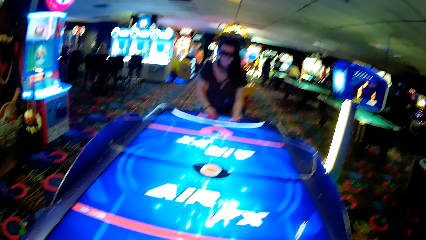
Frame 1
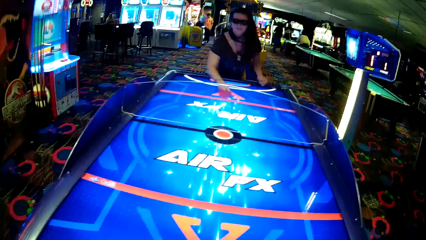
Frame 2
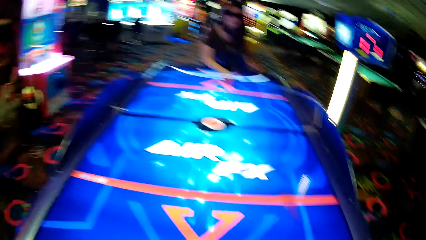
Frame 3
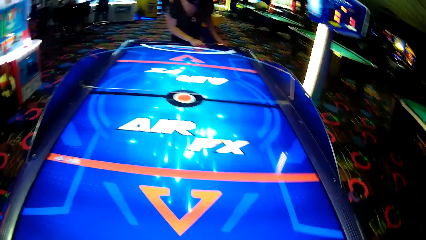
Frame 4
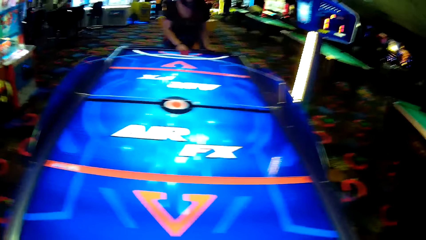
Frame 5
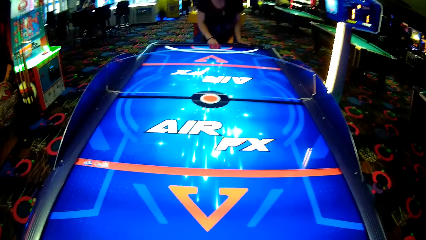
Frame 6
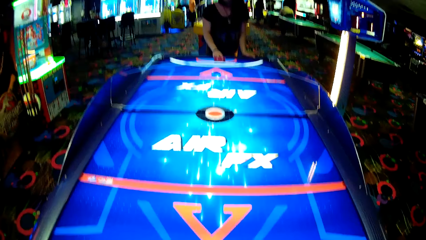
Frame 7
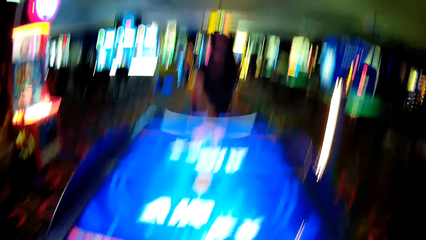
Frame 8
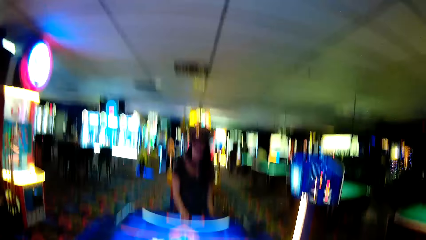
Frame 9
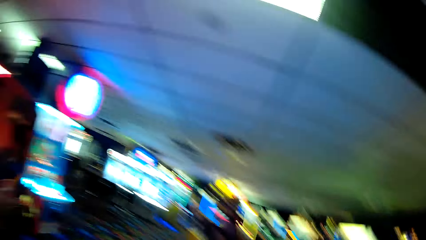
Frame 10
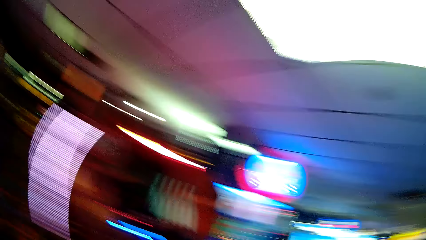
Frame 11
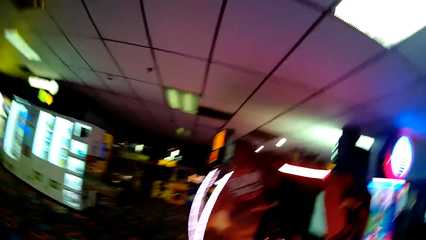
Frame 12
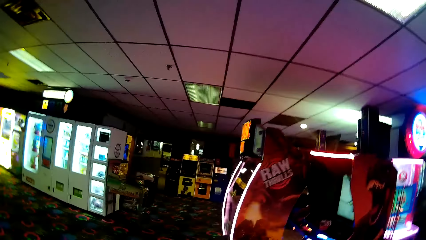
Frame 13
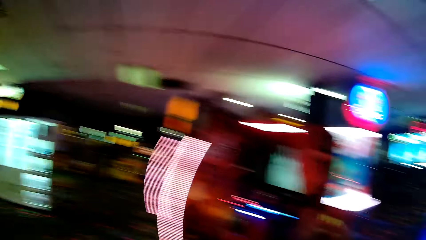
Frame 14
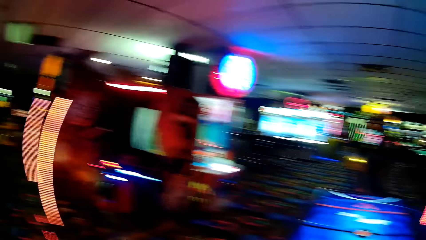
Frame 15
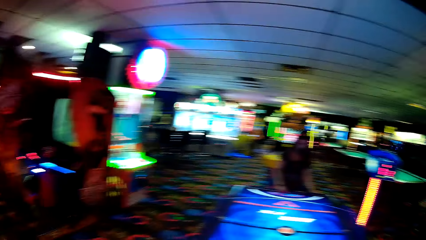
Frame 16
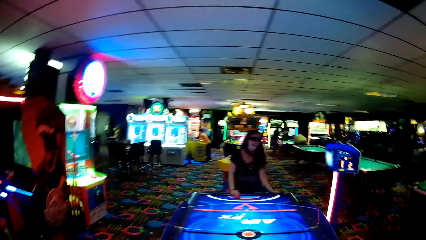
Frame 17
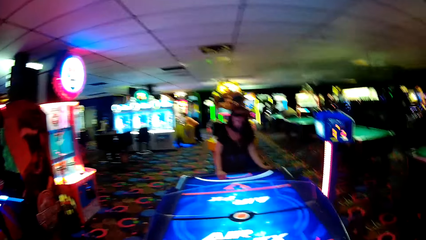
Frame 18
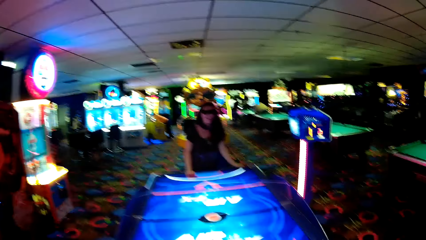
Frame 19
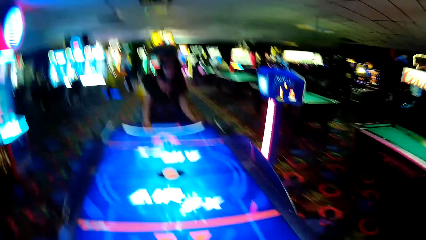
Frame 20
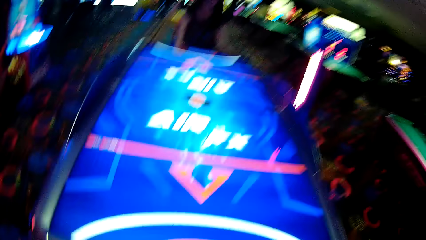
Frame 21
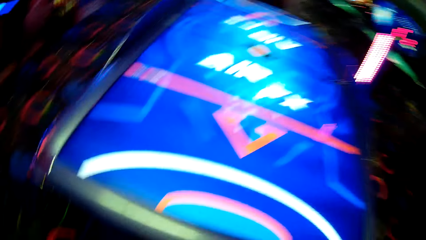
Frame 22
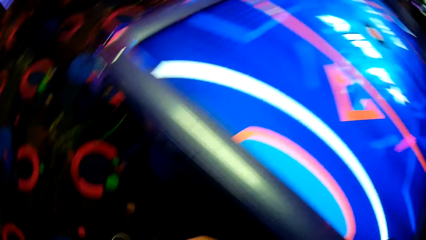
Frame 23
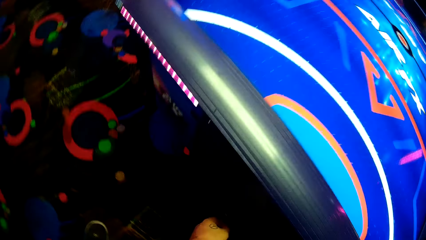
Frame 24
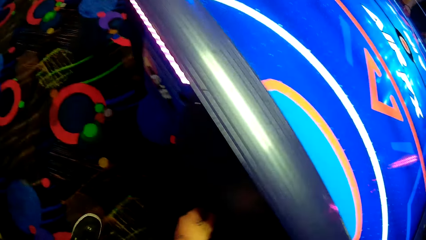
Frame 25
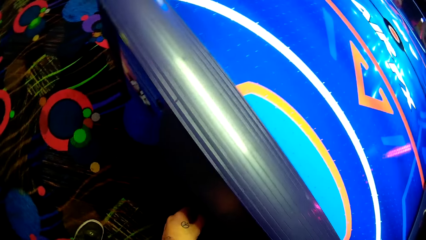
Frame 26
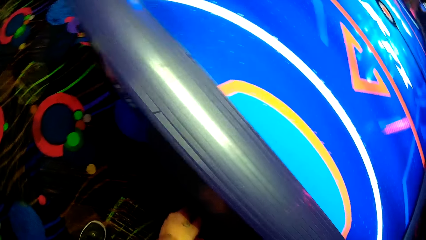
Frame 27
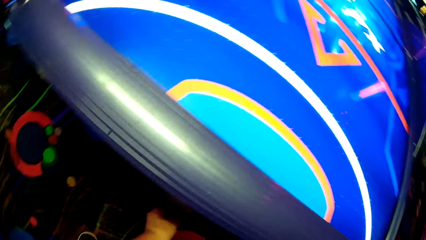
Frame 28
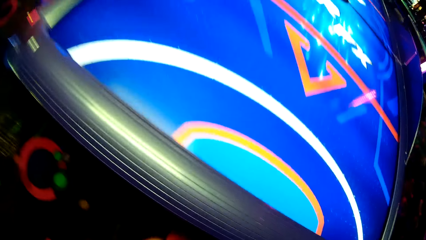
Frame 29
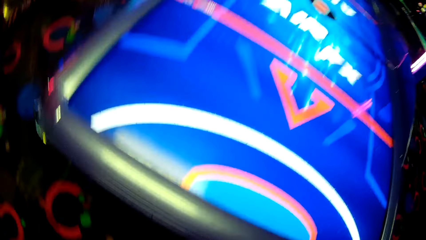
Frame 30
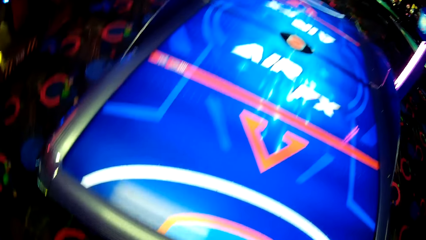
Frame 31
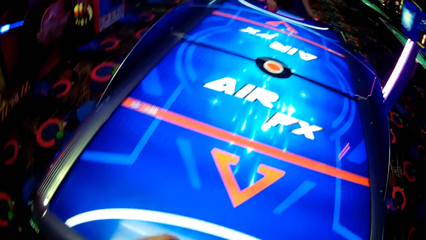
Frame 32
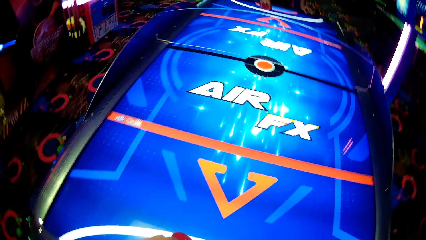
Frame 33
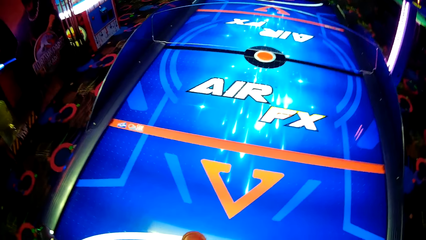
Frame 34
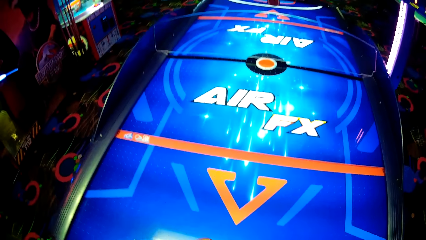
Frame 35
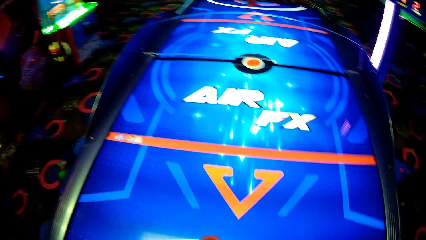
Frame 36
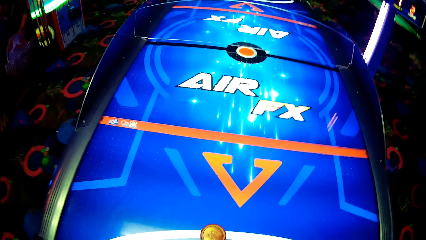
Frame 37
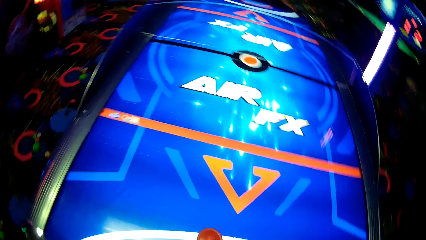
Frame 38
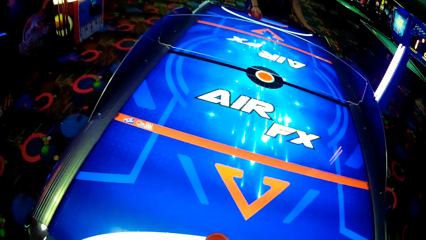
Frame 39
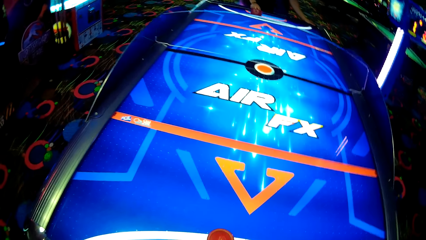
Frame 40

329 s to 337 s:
A woman puts something on the table. The woman strikes a puck and moves something. The camera wearer looks around.

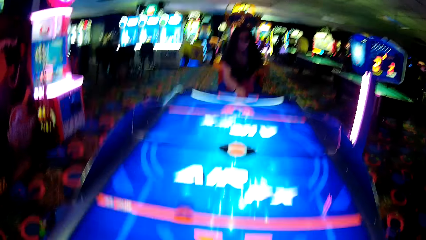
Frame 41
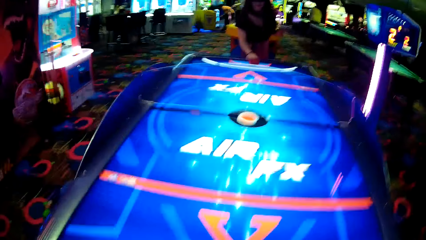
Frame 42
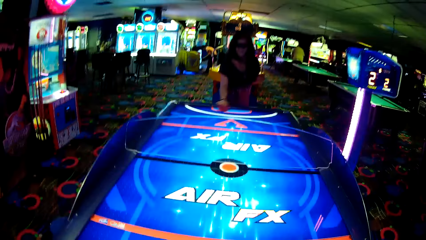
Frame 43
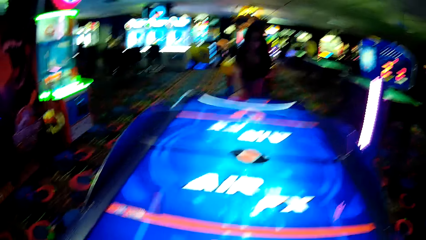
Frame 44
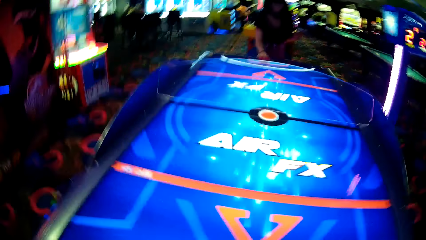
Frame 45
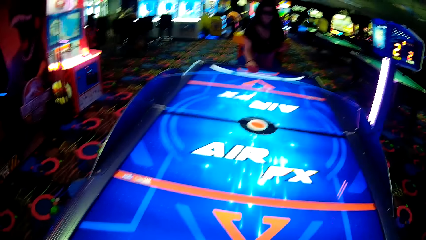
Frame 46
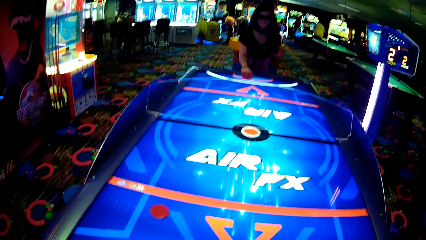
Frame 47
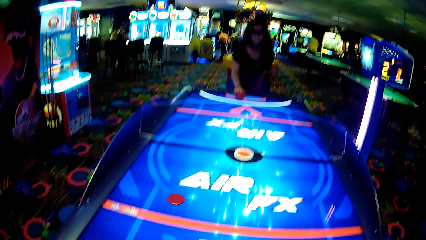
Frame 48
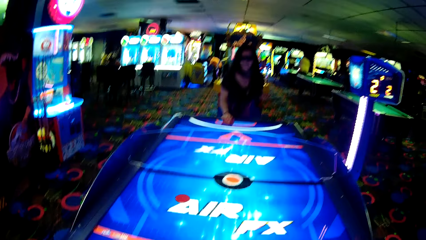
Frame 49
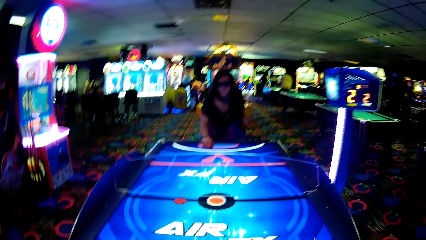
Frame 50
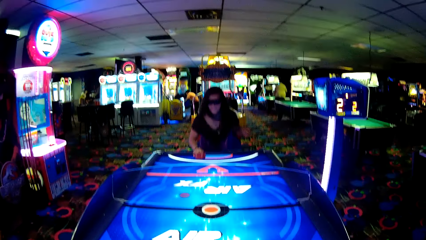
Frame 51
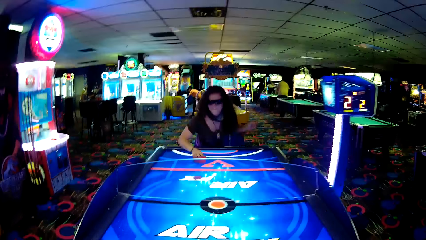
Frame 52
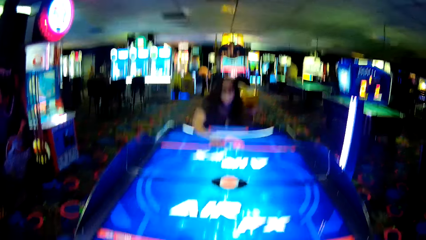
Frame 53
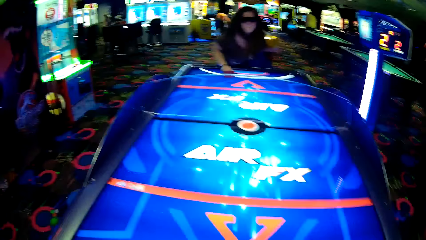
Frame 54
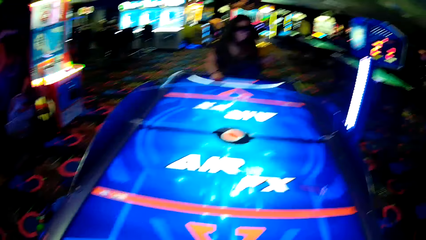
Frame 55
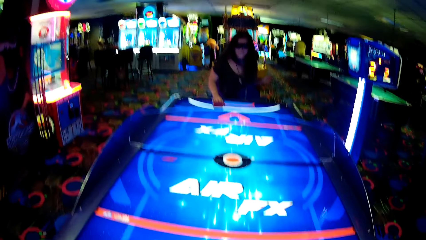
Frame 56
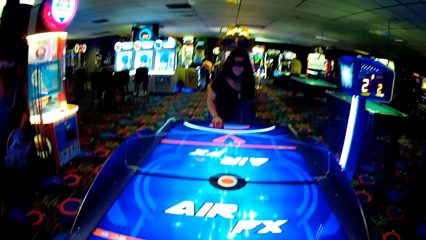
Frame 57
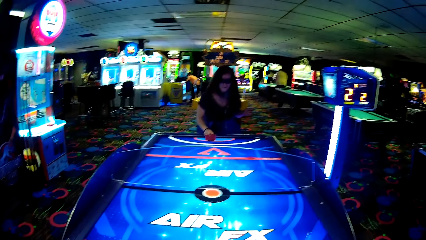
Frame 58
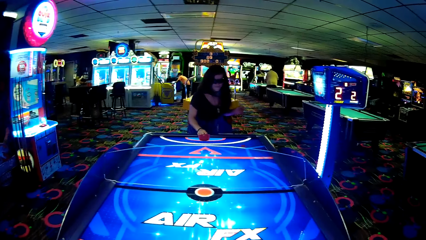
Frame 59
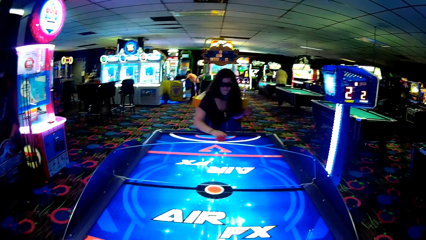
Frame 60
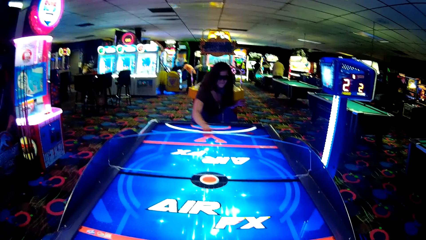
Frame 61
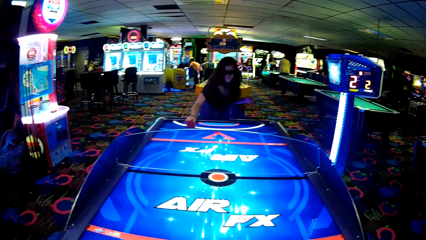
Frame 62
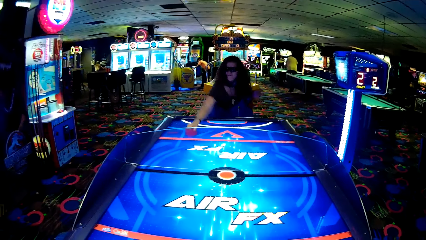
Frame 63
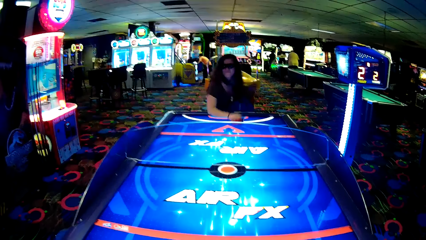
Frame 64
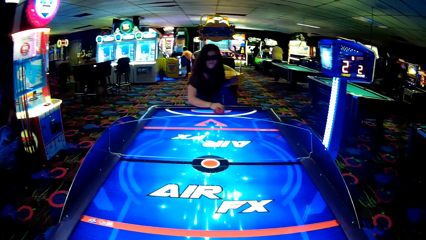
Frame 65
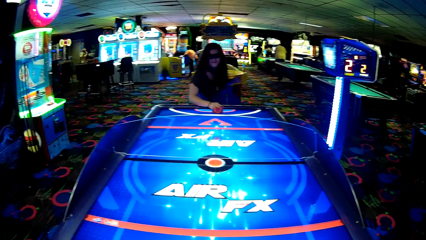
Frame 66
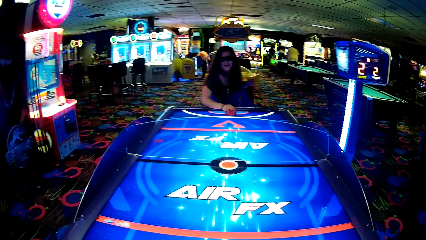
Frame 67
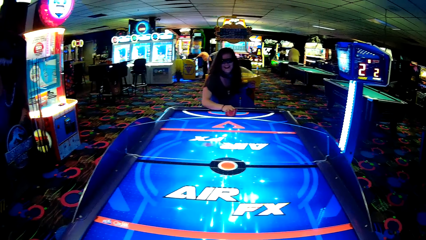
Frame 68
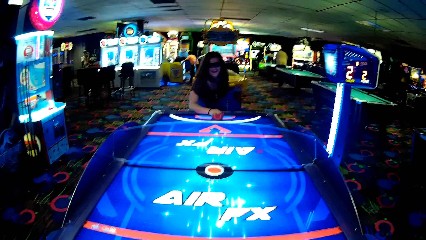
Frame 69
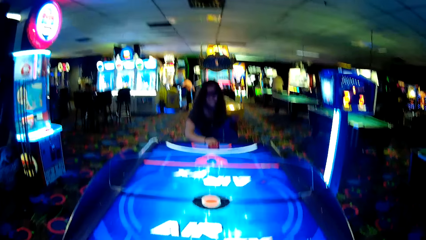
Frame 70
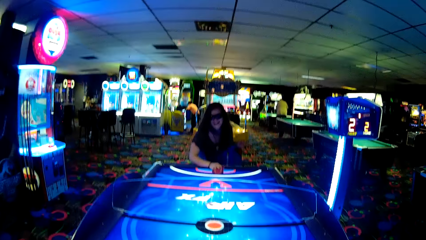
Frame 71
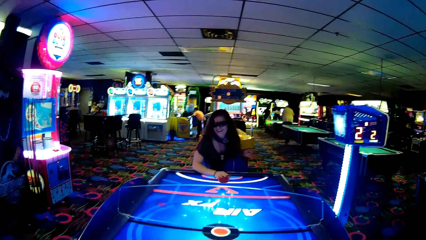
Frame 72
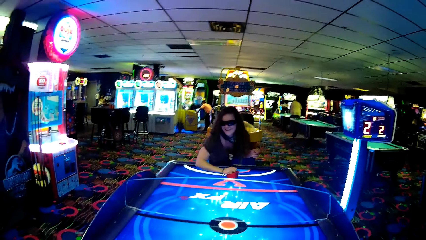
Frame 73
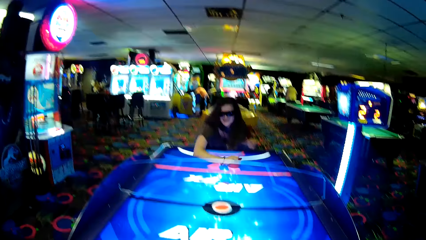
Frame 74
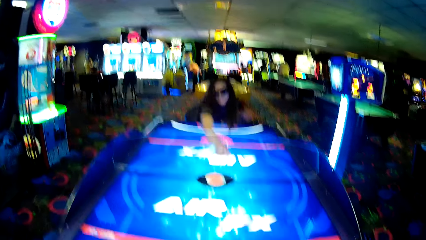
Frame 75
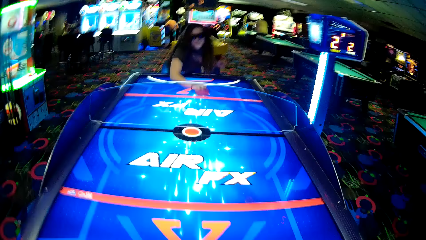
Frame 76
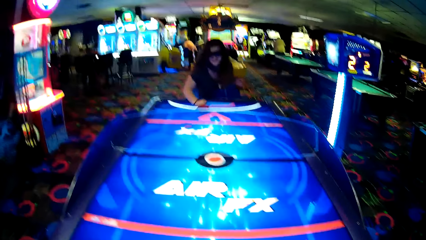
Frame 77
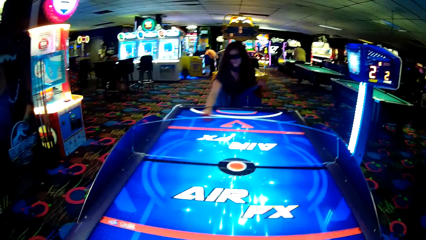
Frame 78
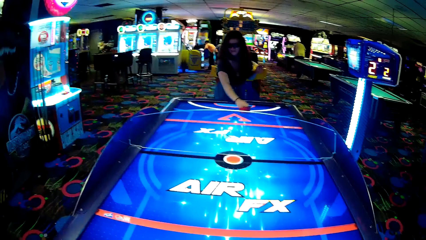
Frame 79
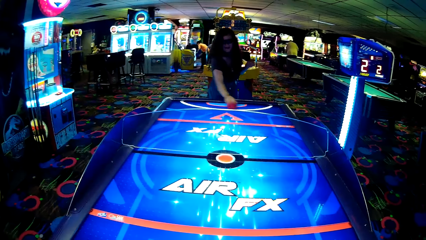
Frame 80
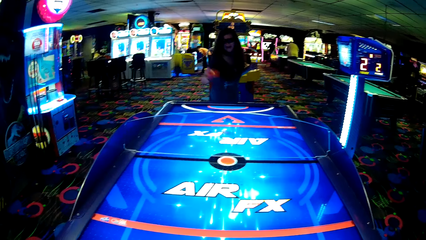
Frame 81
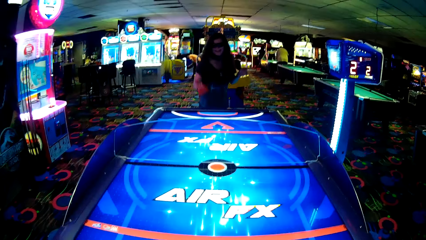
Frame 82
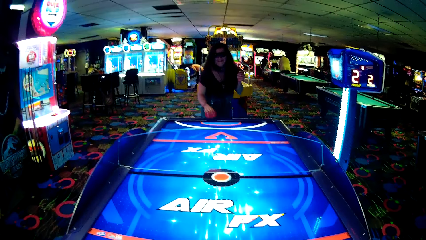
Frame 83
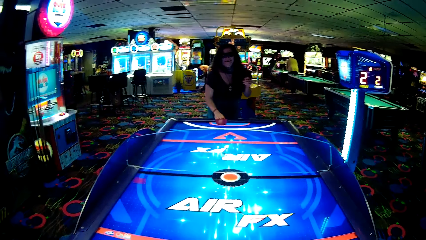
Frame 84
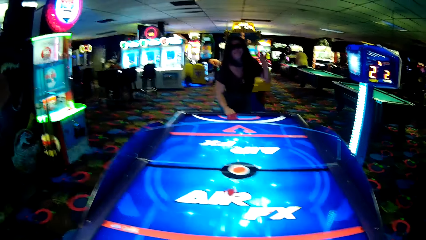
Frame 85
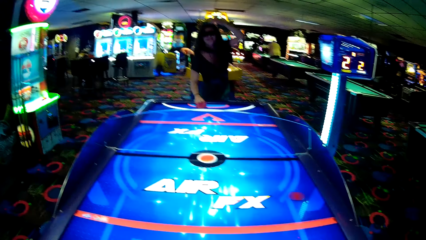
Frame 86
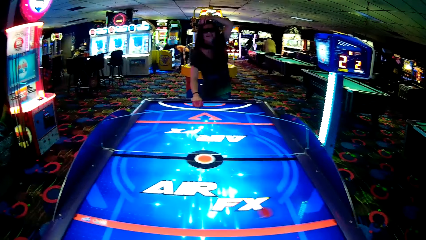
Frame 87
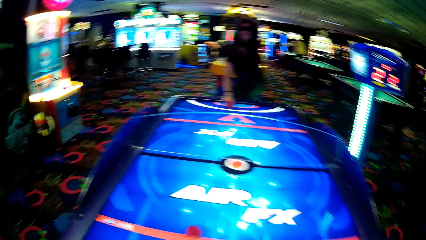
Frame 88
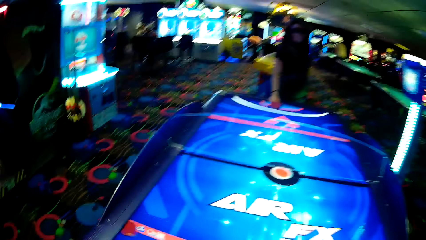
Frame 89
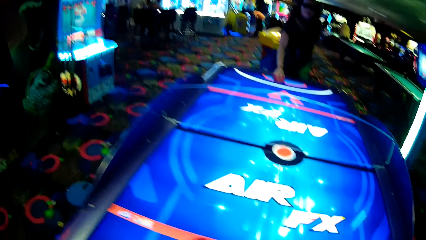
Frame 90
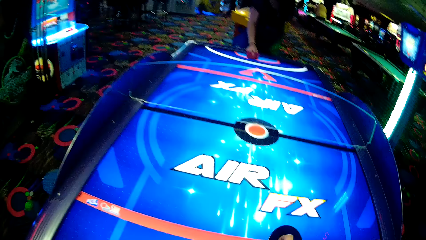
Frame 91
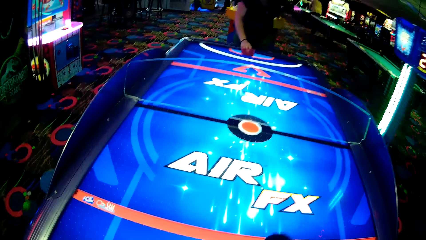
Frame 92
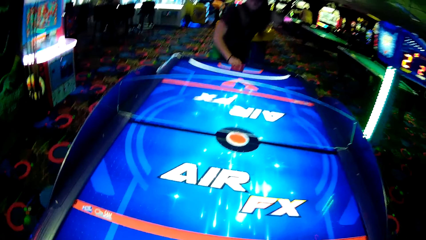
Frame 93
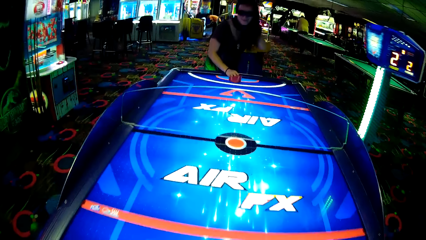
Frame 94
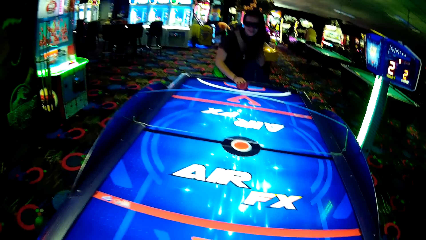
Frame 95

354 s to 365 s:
The camera wearer strikes a puck. They move something. The woman moves something. The camera wearer moves something. The woman strikes the puck and moves something. The camera wearer moves something. The woman moves something and lifts a hand. The camera wearer moves something.
